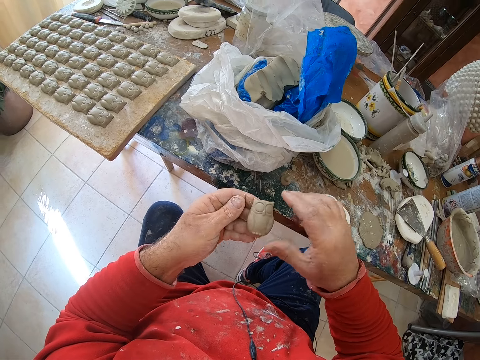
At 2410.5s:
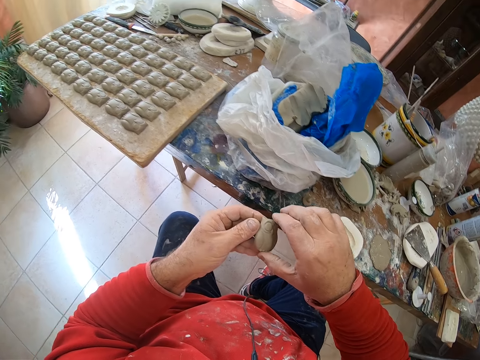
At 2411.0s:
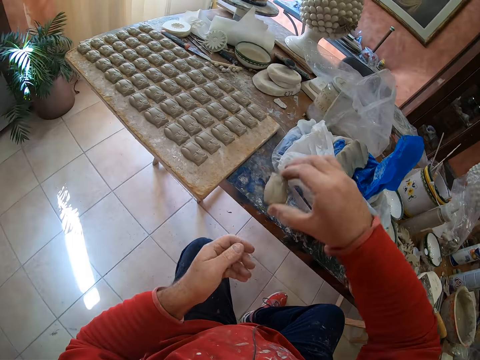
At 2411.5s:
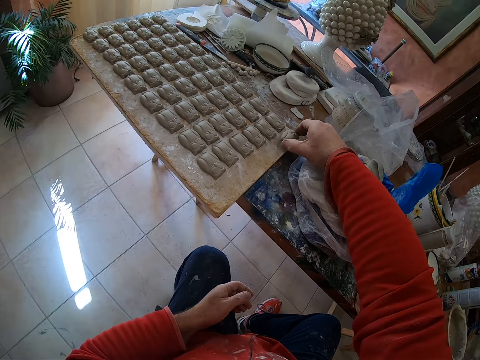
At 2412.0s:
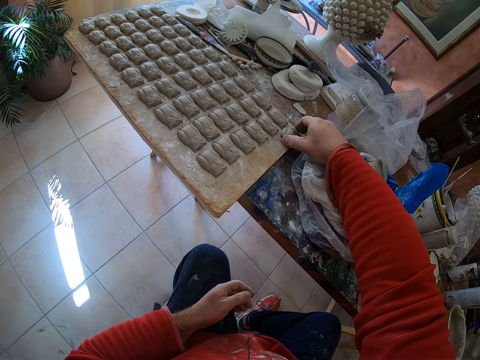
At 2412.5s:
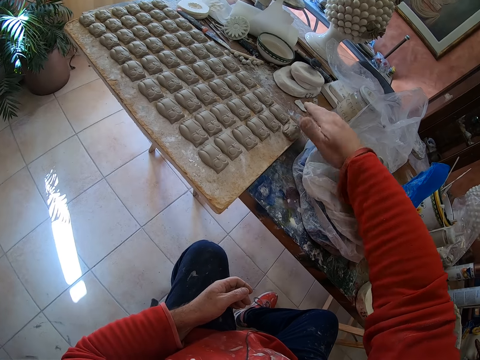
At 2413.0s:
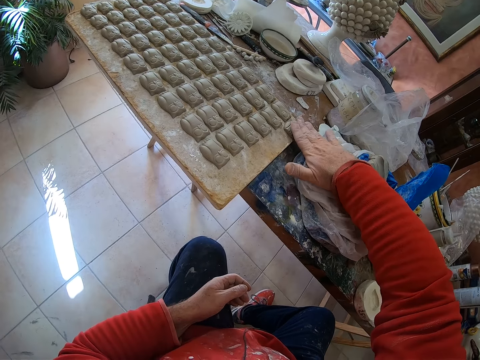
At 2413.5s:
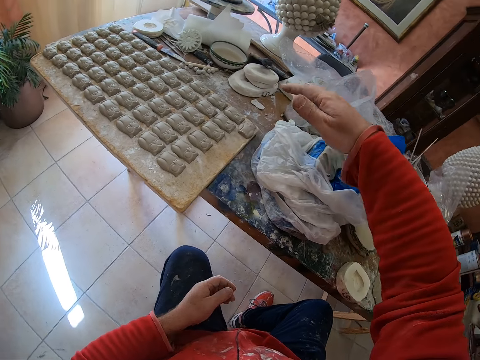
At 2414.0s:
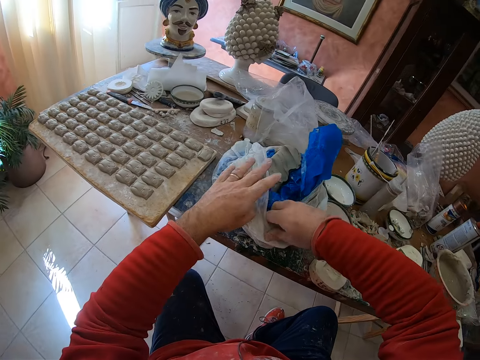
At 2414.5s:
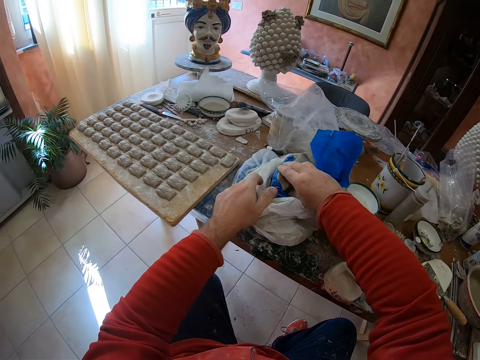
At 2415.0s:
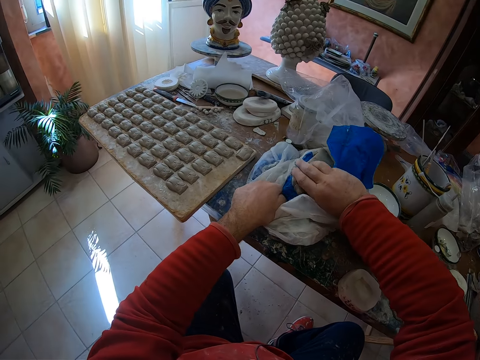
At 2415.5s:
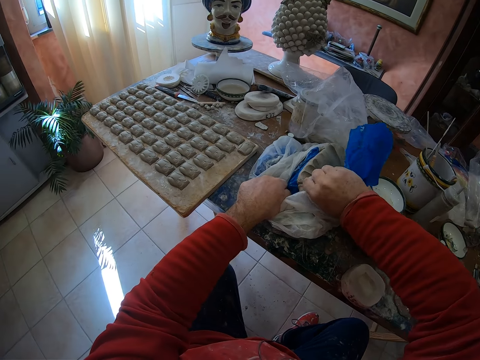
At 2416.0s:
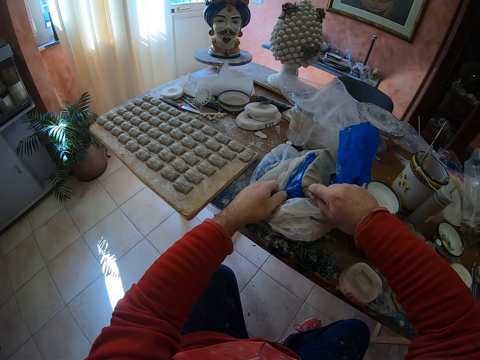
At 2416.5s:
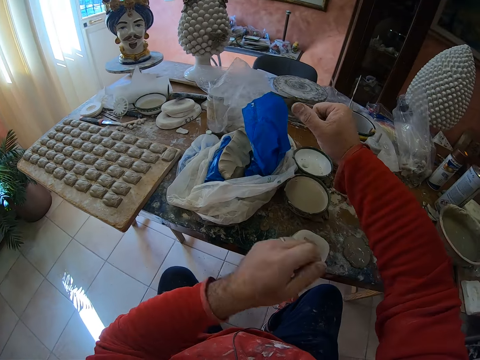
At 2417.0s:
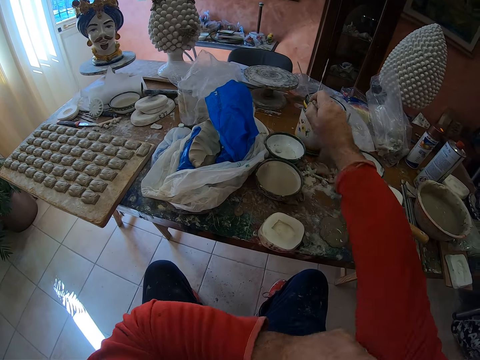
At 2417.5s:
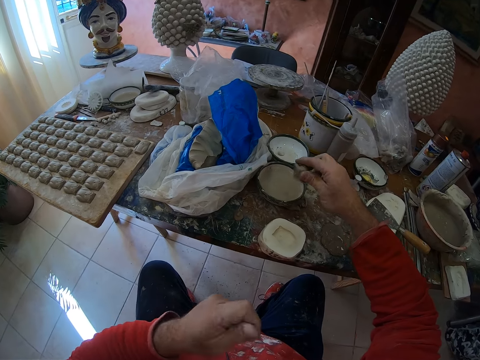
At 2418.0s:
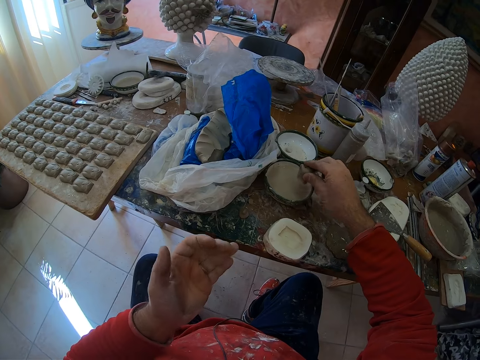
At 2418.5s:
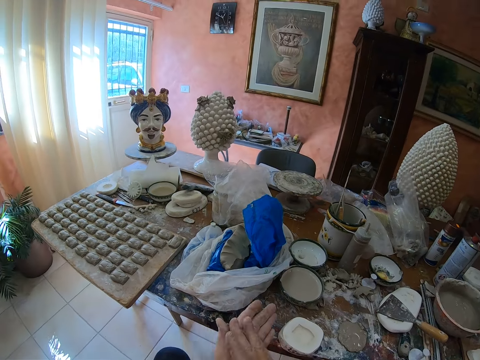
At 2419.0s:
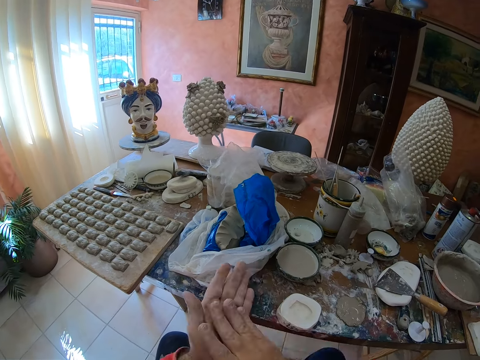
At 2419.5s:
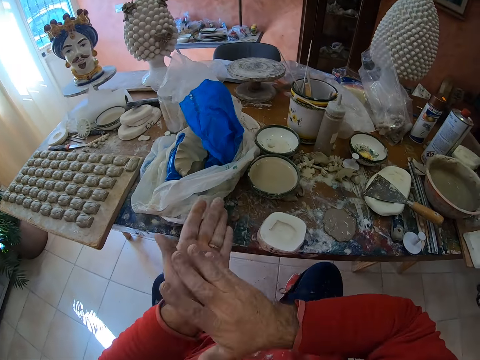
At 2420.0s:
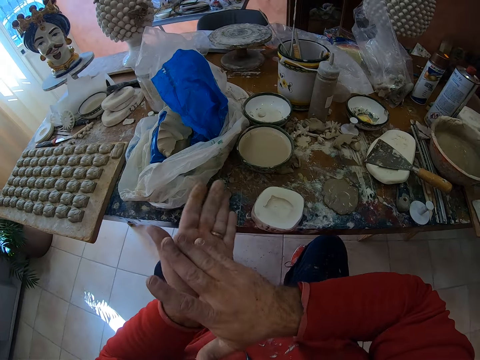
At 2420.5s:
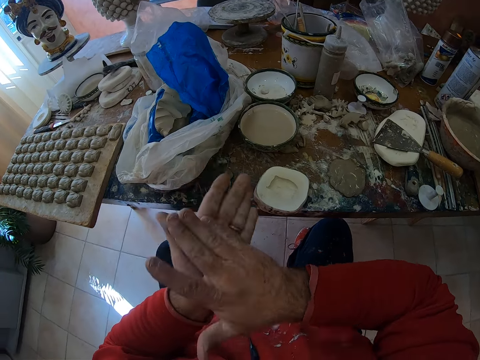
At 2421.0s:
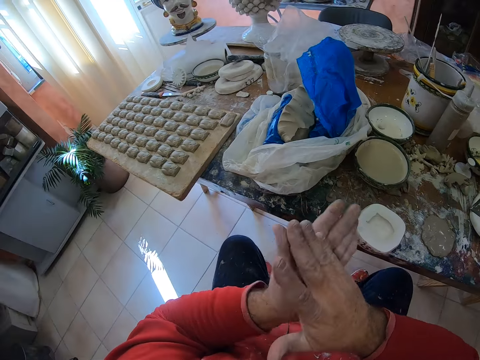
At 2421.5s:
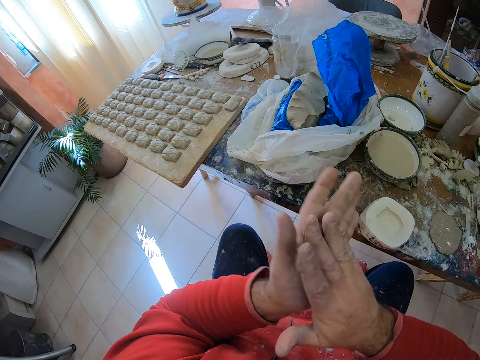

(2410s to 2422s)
The camera wearer puts the clay owl mold on the table. He cuts mud on paper. He takes a pinch of clay mold from a paper bag. He folds his sweater sleeve. He applies some water on the mud. He dips the clay mold into water. He rolls the clay mold in his hands.

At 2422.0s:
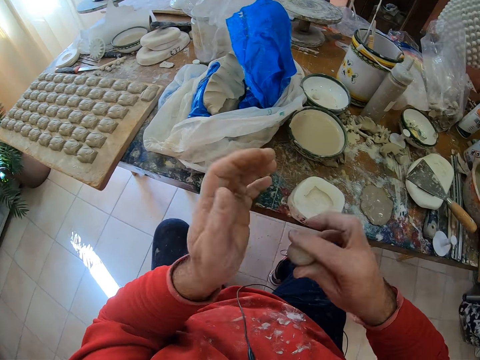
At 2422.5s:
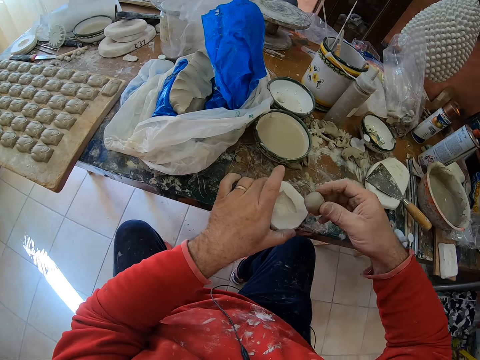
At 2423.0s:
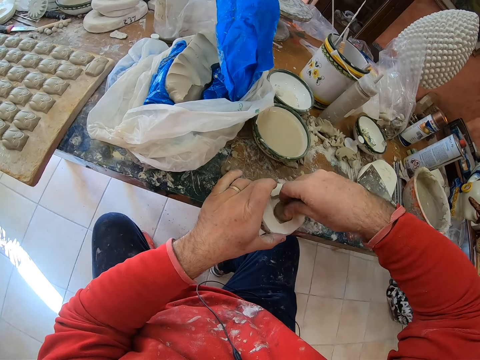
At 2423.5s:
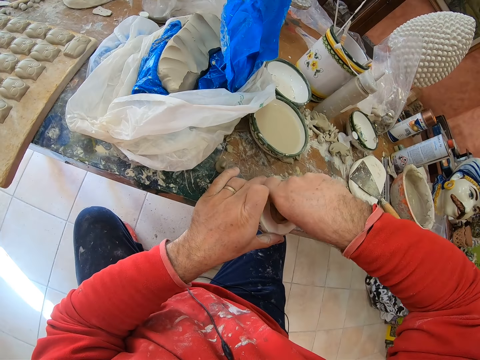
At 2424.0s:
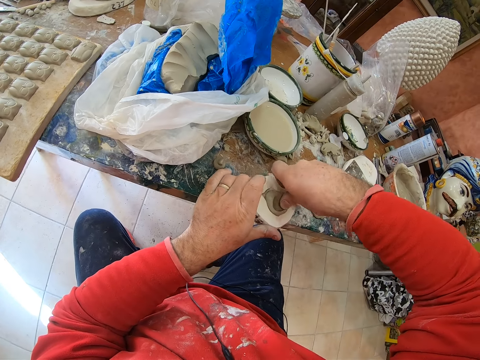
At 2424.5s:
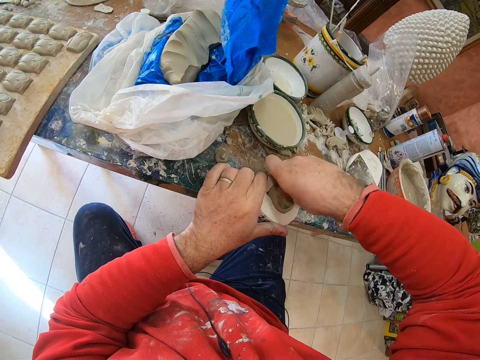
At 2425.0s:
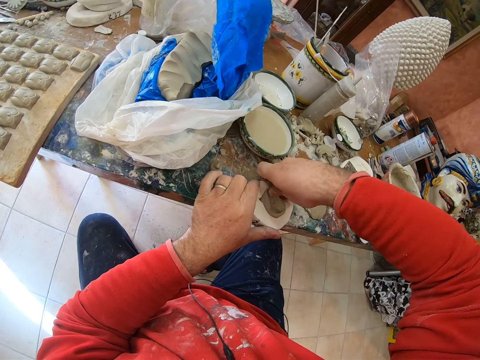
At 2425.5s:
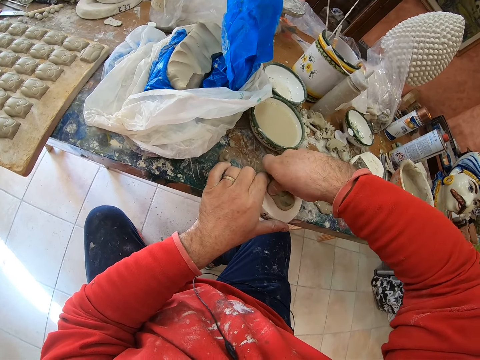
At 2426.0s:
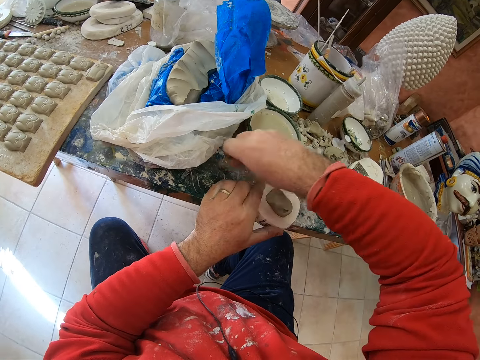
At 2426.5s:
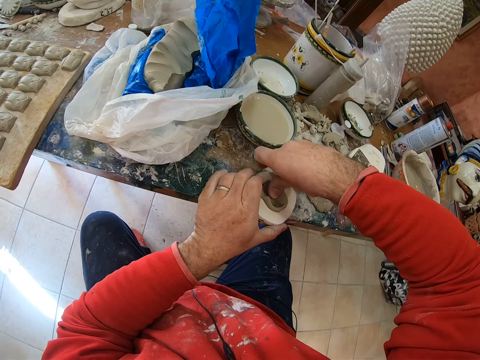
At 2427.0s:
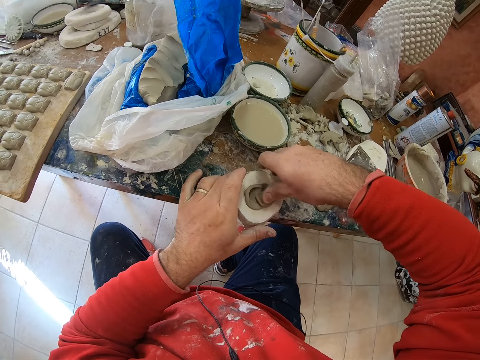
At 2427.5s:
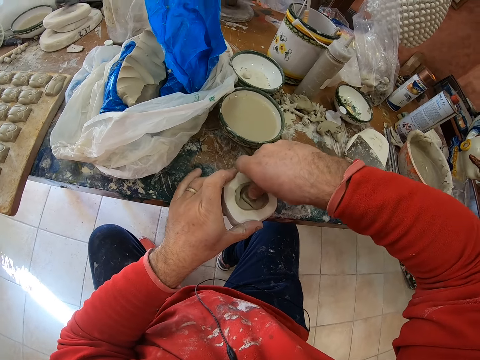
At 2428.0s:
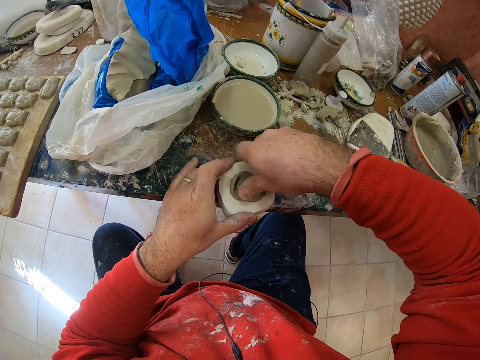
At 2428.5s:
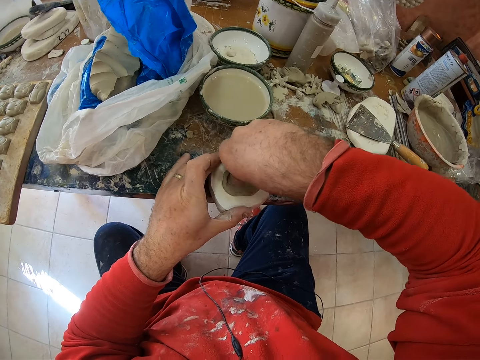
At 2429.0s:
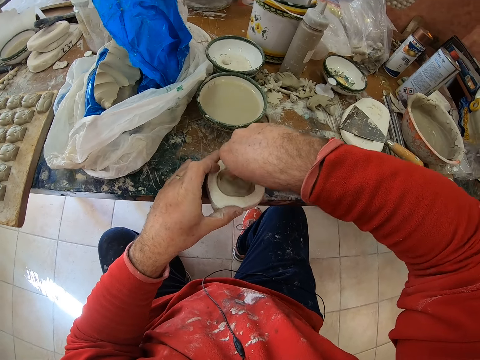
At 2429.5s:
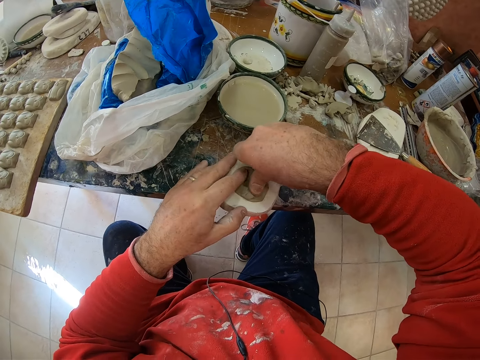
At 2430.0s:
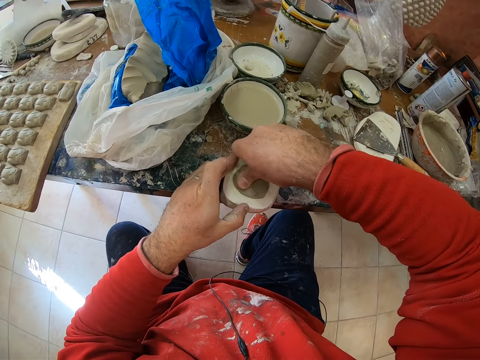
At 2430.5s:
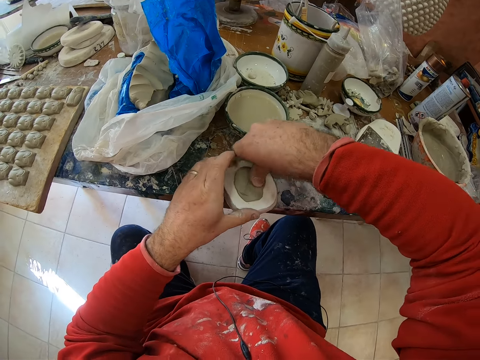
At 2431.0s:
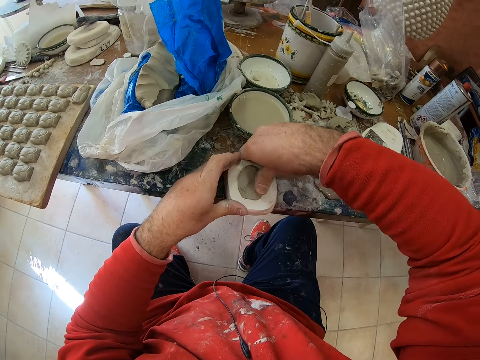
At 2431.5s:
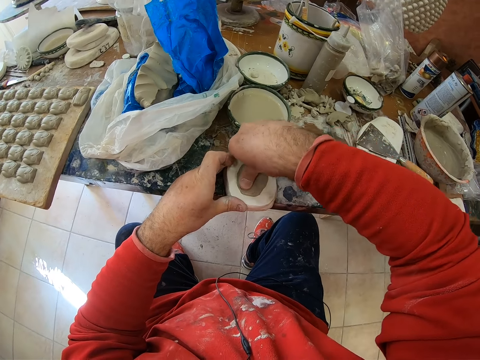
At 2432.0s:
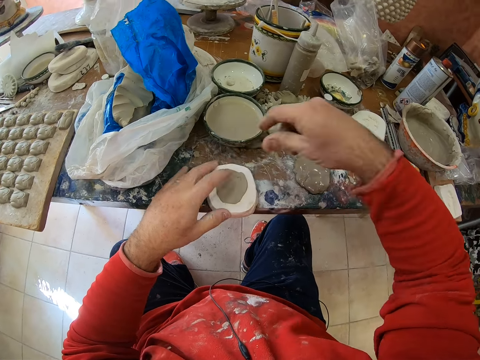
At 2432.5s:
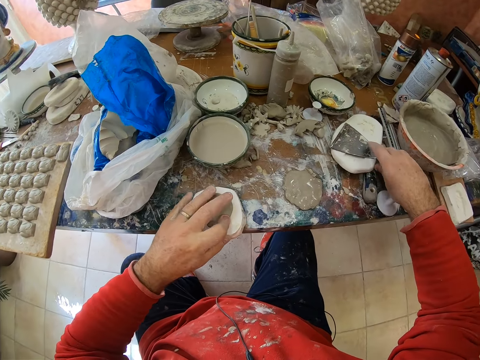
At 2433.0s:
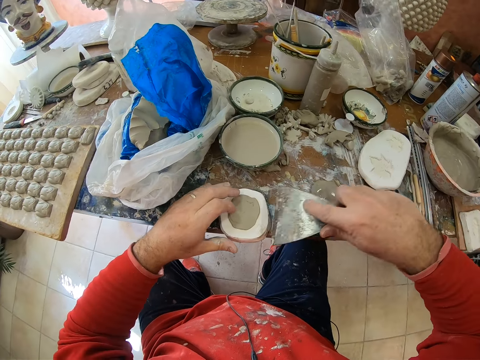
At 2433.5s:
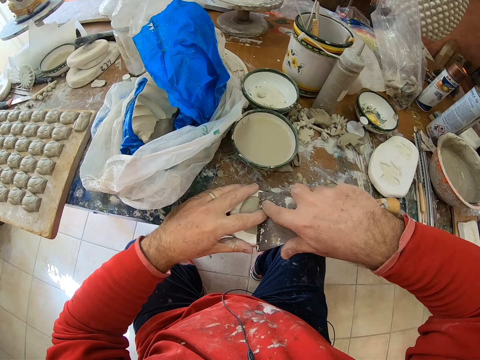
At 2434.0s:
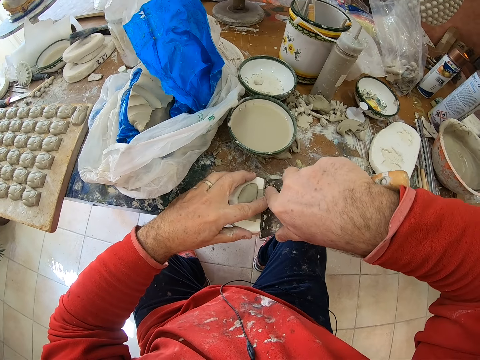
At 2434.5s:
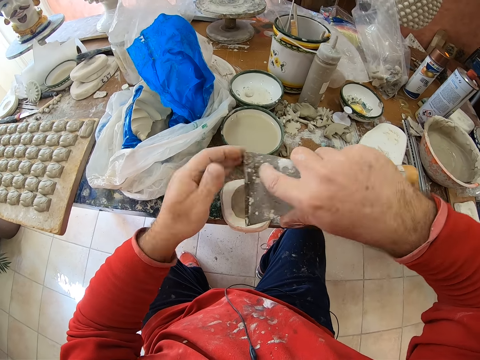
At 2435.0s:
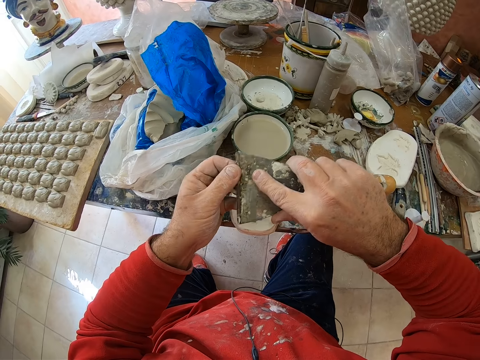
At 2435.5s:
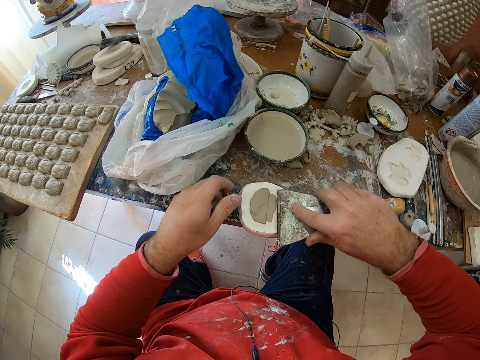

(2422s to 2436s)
The camera wearer presses the clay mold on a mold shaper or molding tool. They pick extra mud on the table. They compress the mud in the molding tool. They pick up the scraper on the table. They scrape off excess clay mold on the mold shaper with the scraper.
